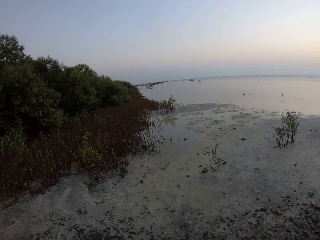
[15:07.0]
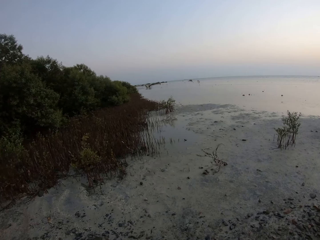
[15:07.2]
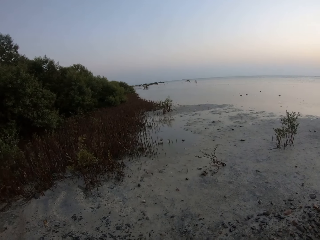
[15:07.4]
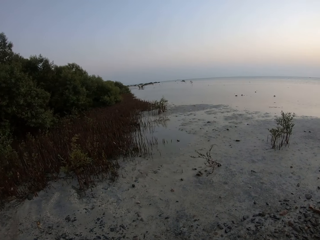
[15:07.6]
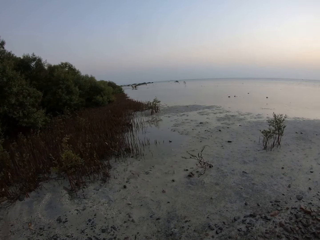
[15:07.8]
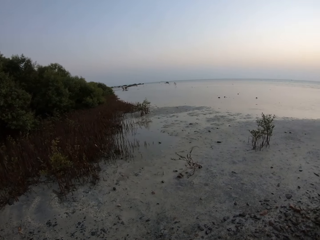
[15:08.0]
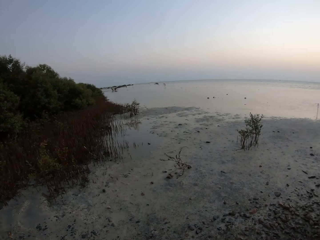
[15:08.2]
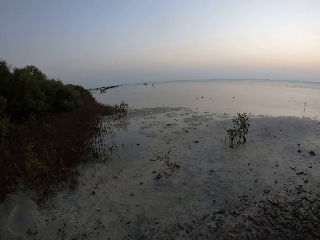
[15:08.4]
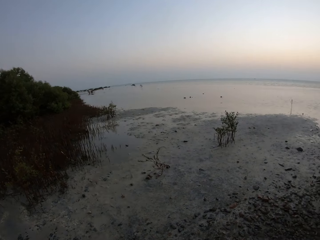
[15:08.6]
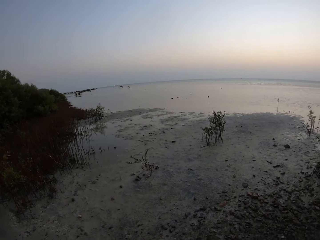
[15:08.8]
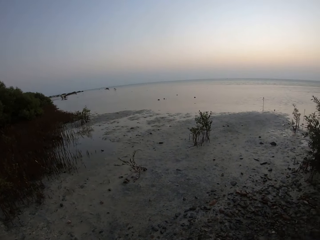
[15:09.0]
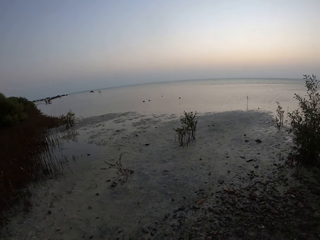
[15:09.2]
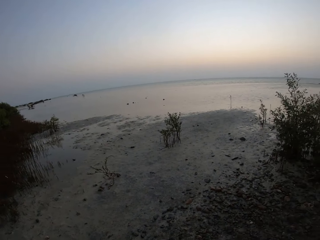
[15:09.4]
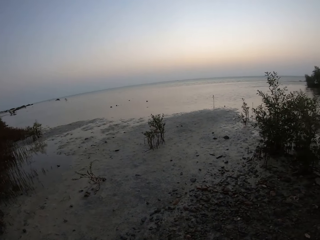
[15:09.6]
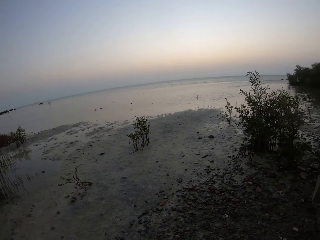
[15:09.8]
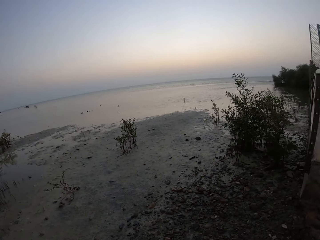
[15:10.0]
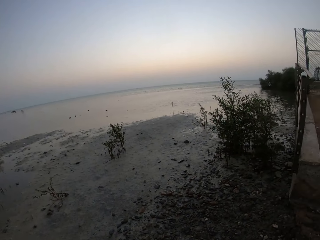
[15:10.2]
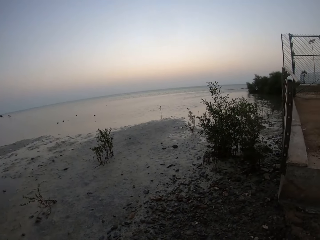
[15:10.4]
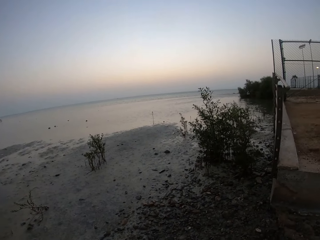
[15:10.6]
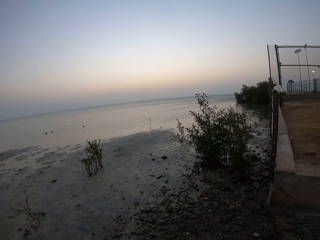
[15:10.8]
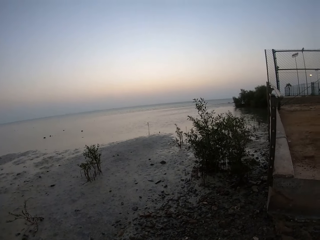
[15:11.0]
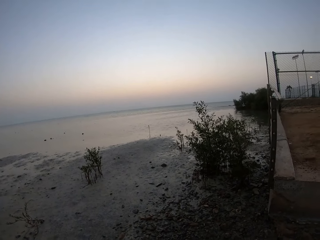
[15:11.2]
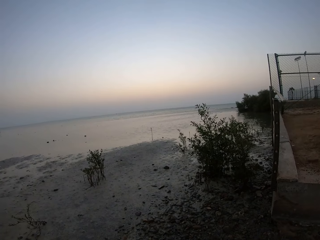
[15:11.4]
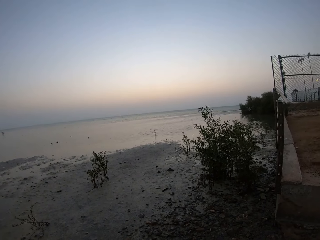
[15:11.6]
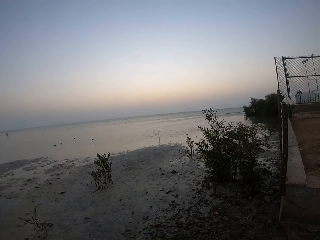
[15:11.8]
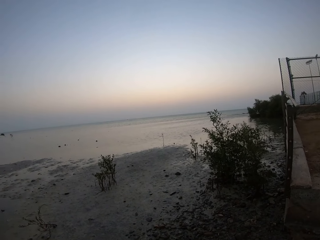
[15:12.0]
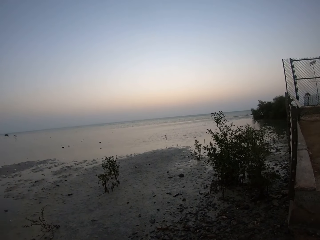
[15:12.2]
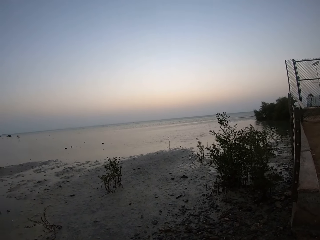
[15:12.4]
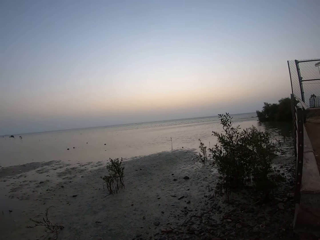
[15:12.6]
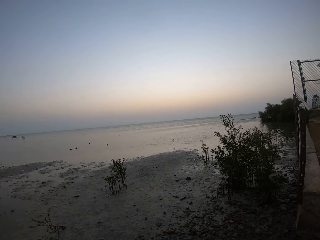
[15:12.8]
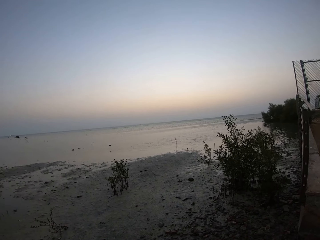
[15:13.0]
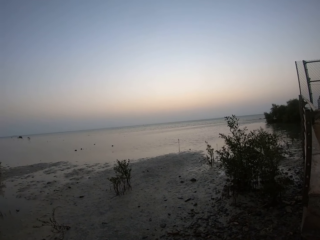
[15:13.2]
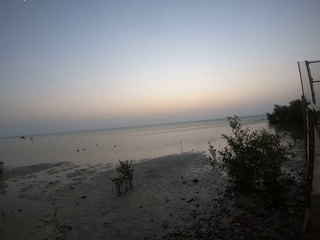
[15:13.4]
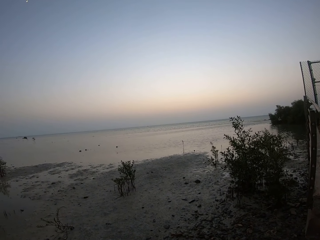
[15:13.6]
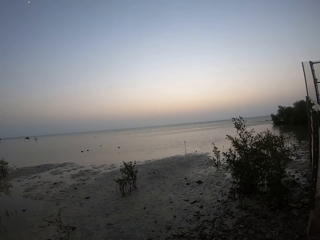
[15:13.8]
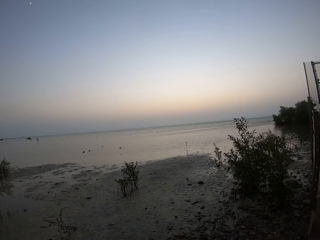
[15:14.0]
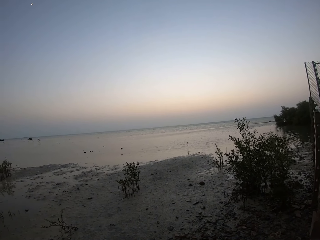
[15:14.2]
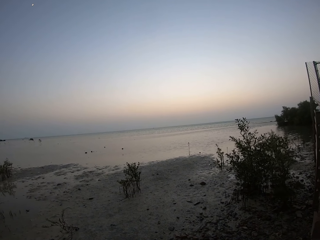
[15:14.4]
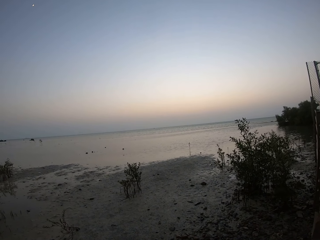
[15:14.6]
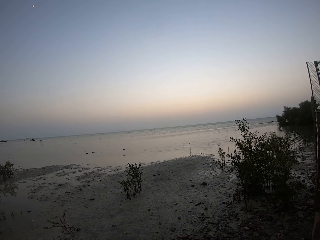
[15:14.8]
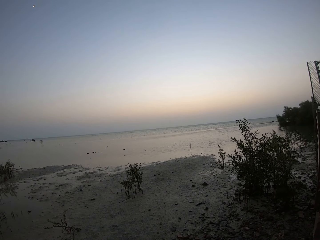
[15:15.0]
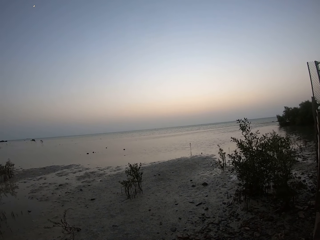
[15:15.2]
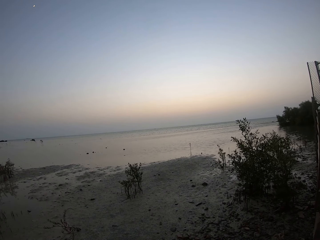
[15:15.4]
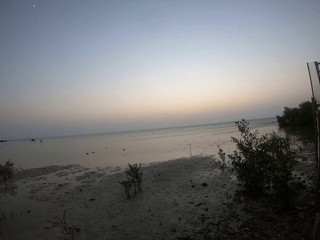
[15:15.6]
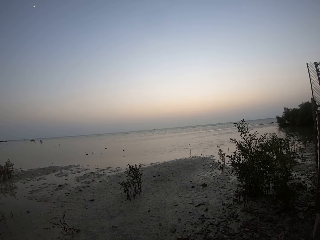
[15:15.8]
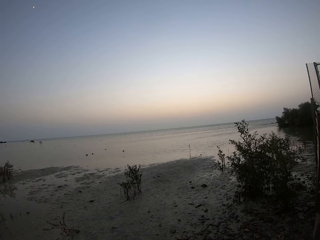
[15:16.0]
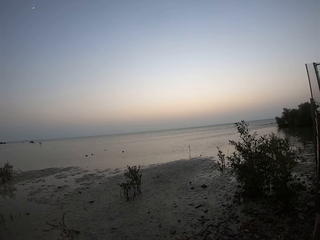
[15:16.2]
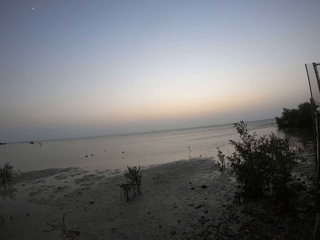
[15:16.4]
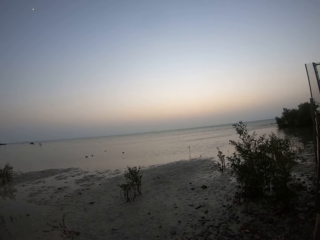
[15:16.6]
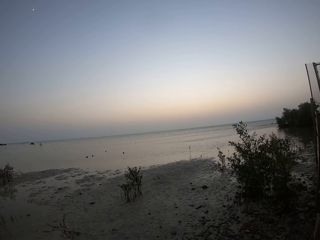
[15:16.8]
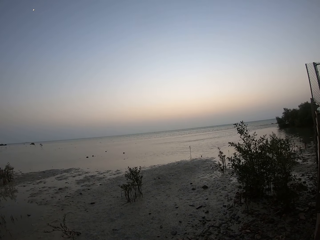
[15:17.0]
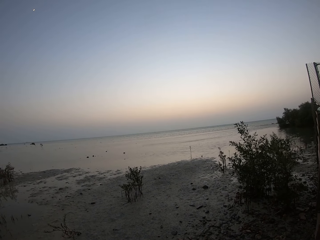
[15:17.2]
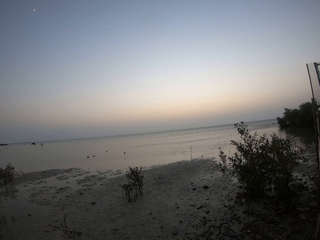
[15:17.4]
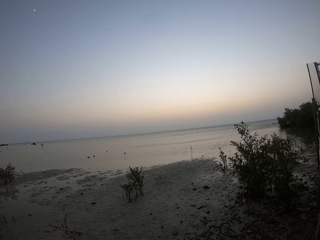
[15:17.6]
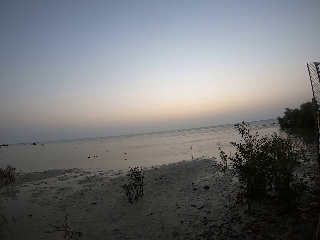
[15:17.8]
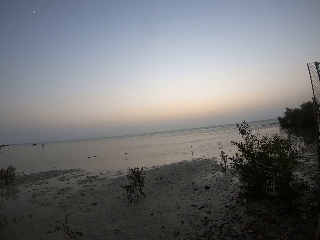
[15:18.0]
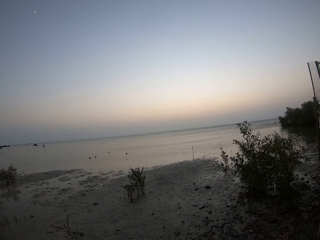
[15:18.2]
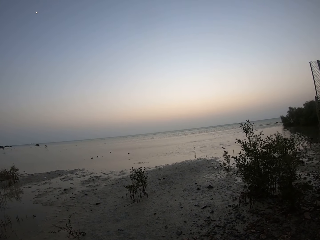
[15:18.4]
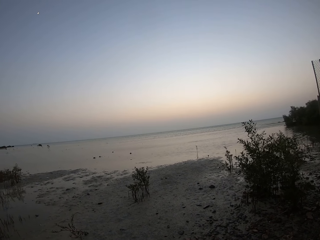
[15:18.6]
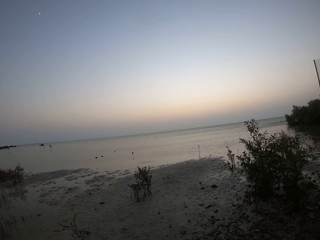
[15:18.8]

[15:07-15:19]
The camera wearer looks around.

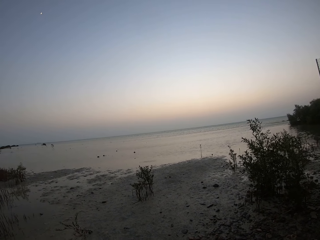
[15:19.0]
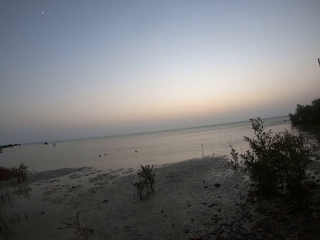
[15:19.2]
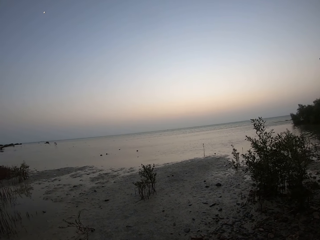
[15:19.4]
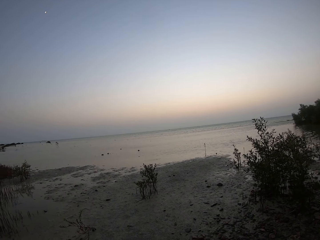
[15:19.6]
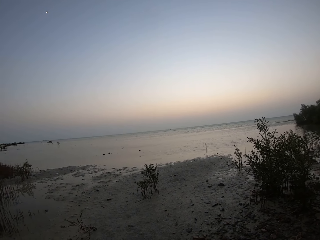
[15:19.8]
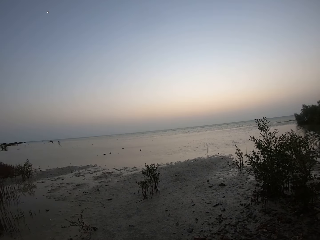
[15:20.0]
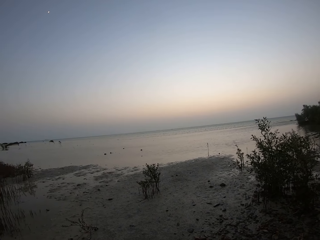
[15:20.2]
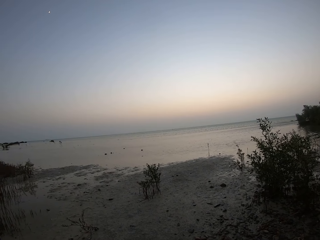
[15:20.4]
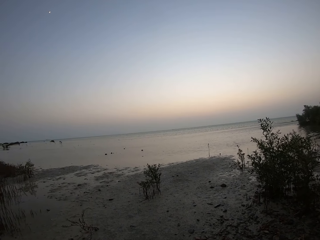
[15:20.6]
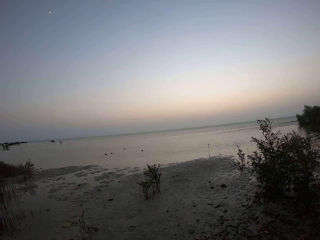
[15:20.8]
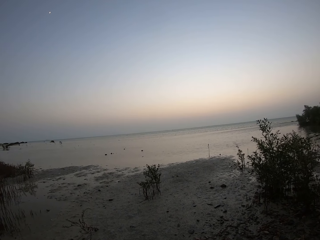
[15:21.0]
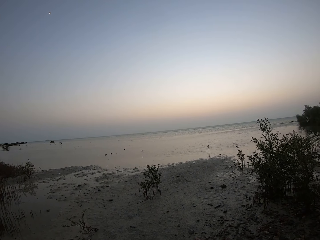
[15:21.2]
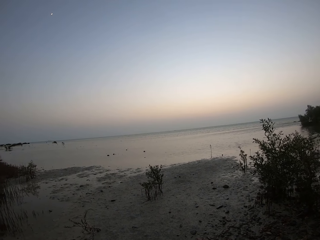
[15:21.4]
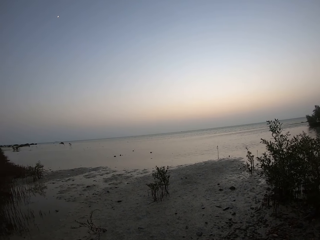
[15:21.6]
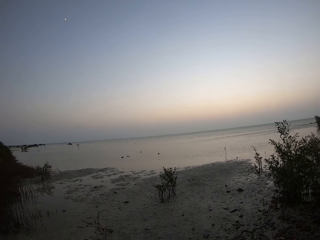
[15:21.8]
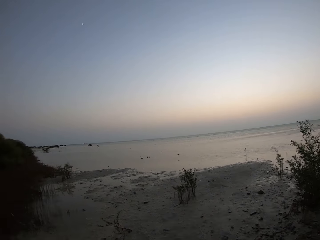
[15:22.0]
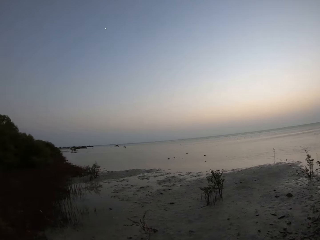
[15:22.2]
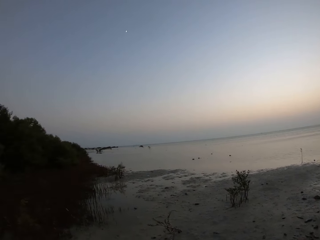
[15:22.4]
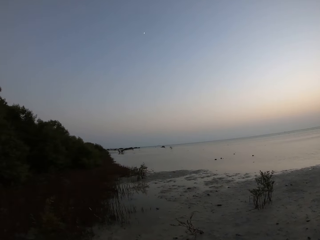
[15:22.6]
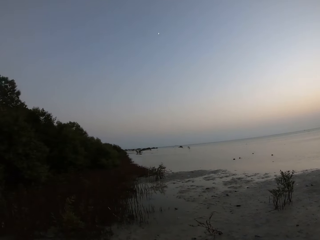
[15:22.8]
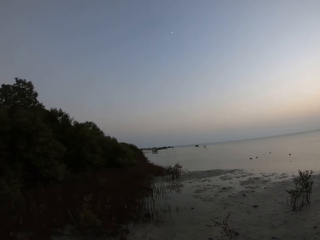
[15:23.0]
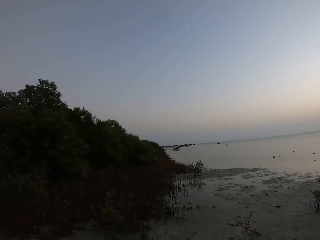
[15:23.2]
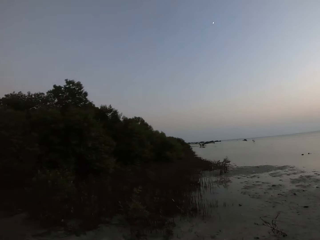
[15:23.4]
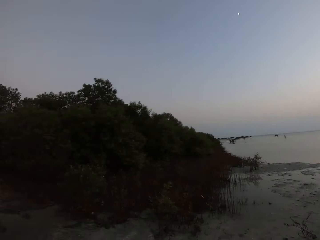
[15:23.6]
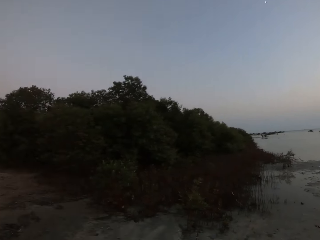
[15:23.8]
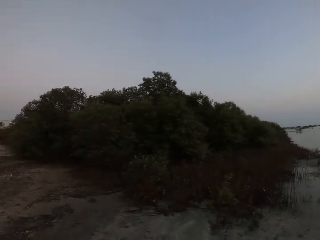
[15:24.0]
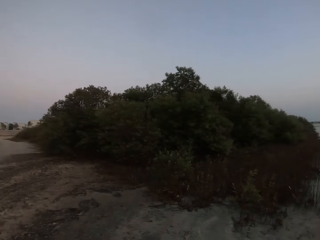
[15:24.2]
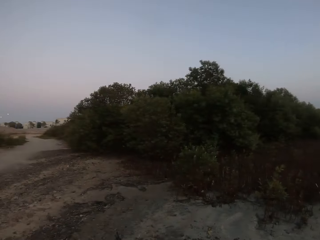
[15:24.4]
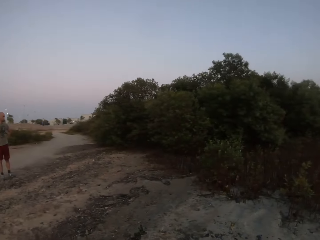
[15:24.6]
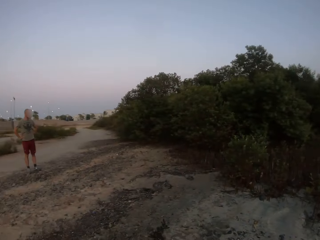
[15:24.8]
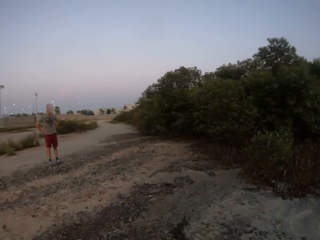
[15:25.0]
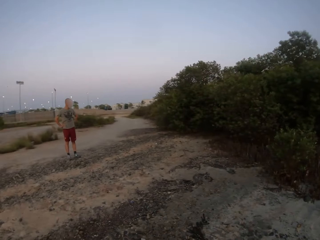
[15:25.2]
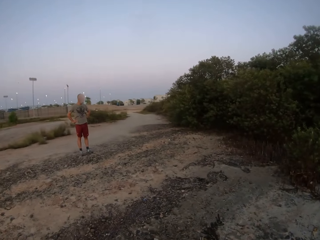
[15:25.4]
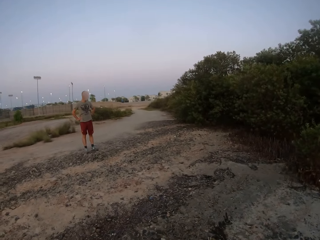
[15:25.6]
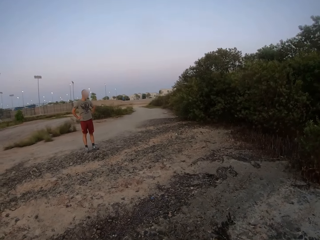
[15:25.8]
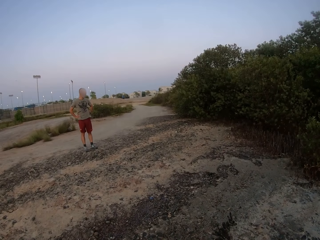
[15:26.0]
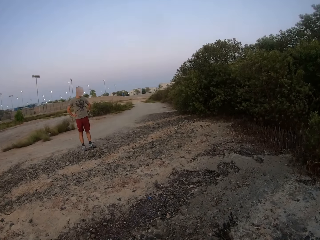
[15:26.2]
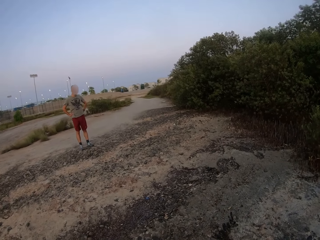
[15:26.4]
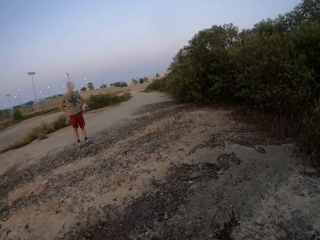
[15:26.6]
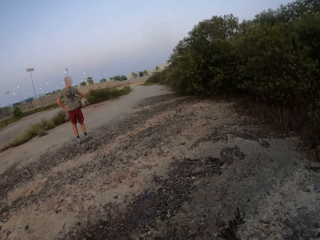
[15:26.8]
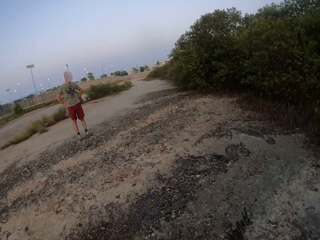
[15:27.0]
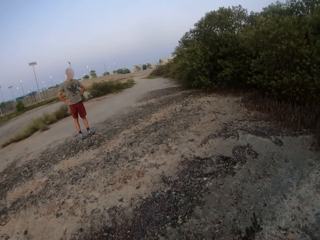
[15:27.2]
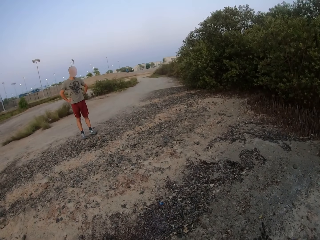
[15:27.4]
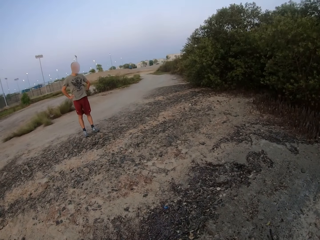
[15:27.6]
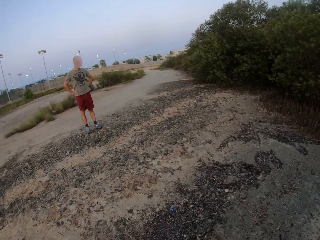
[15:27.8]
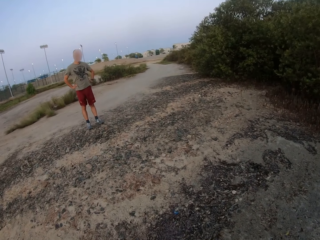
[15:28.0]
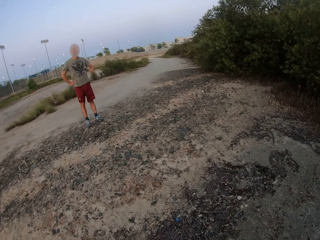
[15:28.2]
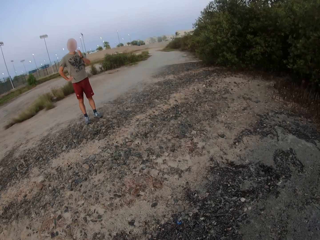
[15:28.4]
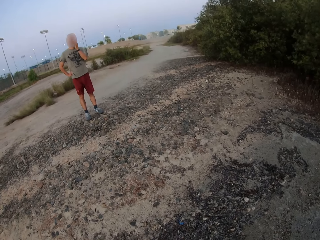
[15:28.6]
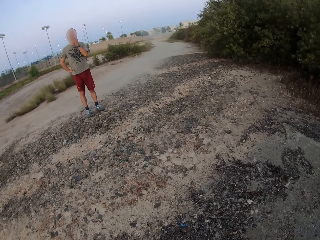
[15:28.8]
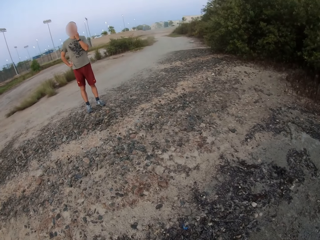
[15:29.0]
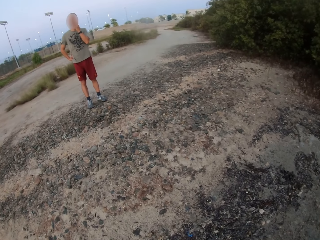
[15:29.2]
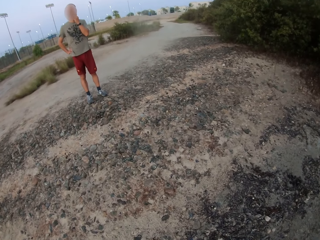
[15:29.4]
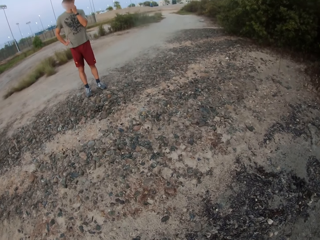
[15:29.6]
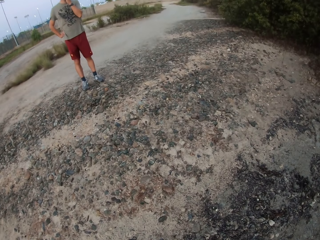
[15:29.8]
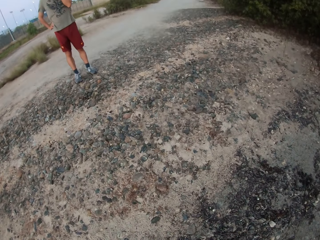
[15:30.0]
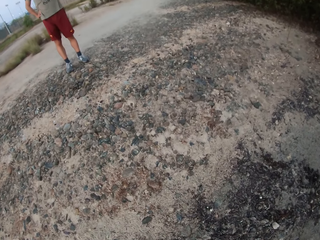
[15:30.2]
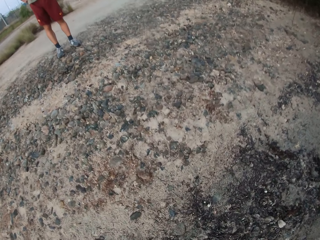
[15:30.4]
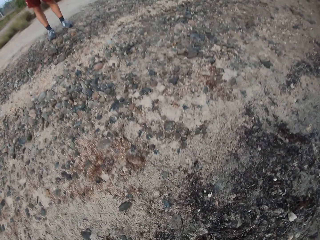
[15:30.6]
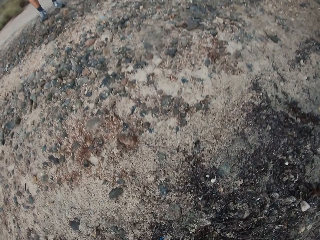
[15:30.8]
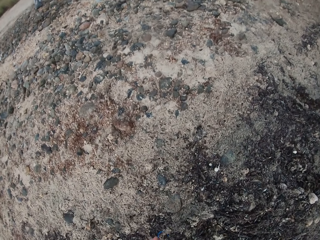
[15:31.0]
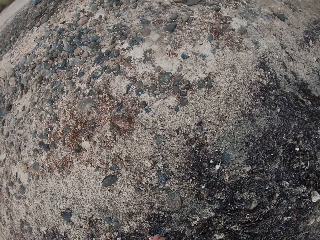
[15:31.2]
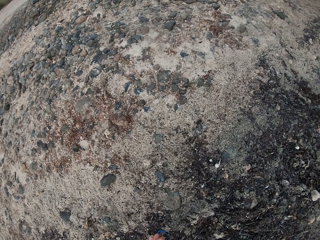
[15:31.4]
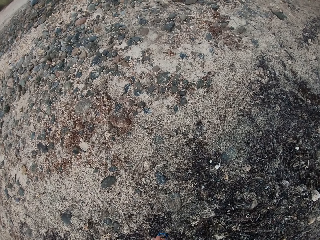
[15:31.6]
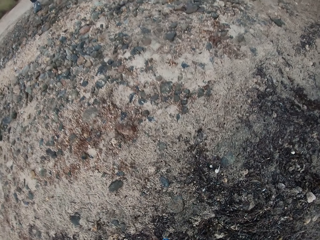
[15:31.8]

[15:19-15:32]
The camera wearer looks around the road. A man touches his face. The camera wearer walks towards the man. They look down.
